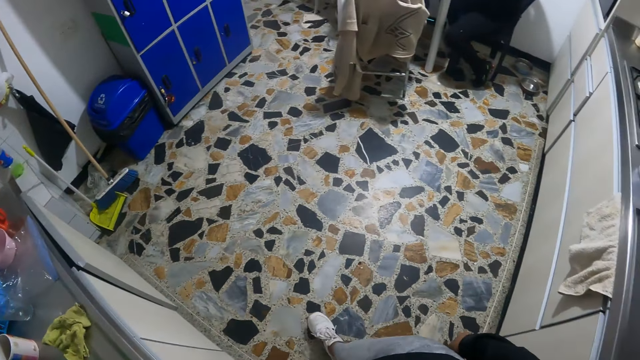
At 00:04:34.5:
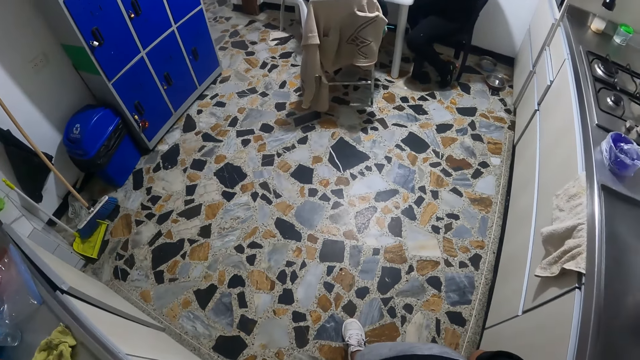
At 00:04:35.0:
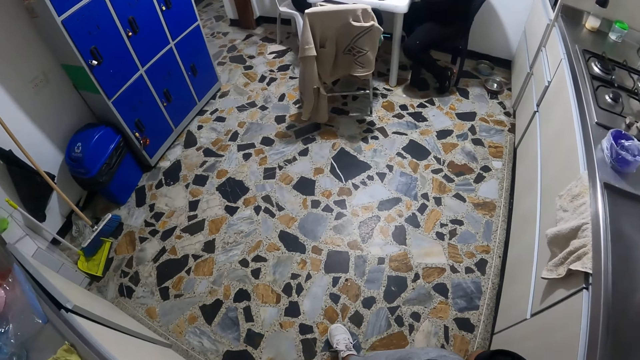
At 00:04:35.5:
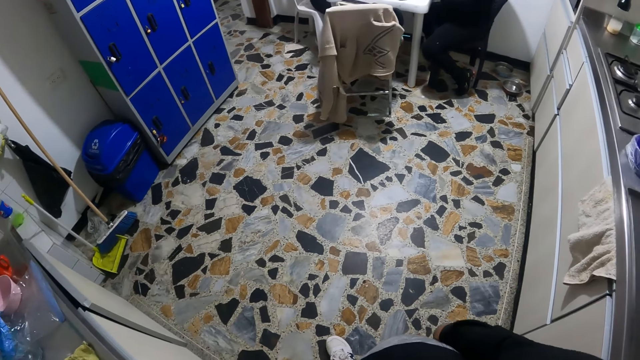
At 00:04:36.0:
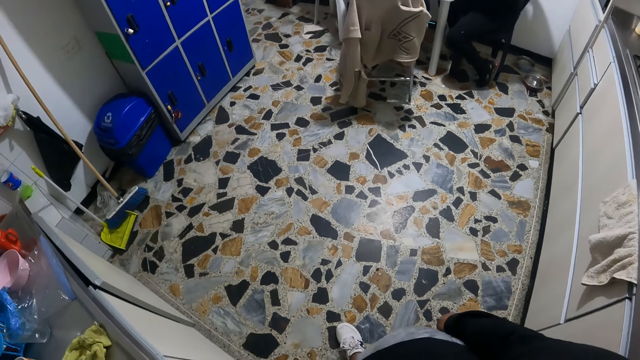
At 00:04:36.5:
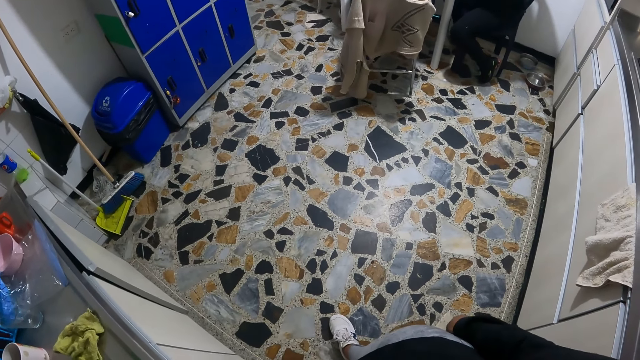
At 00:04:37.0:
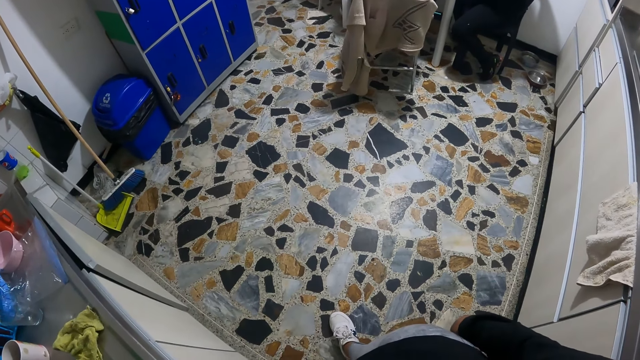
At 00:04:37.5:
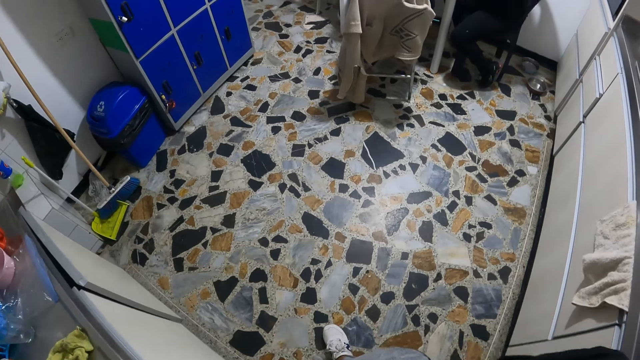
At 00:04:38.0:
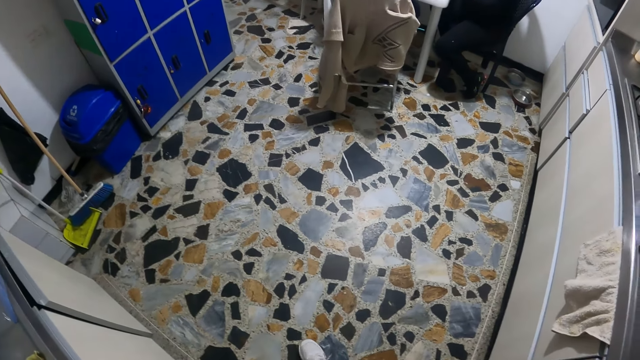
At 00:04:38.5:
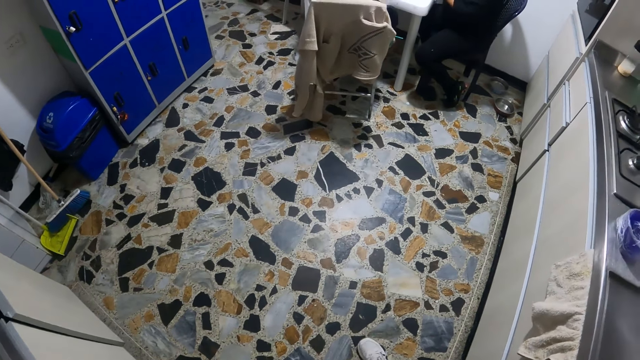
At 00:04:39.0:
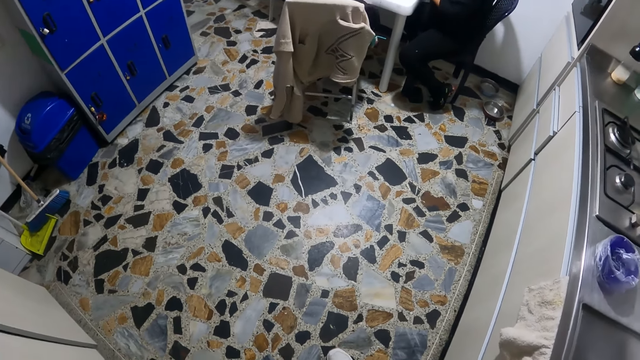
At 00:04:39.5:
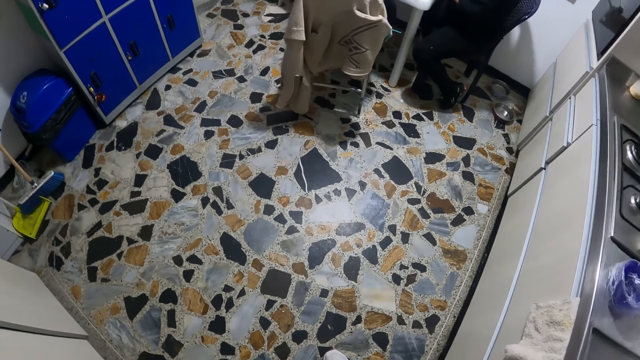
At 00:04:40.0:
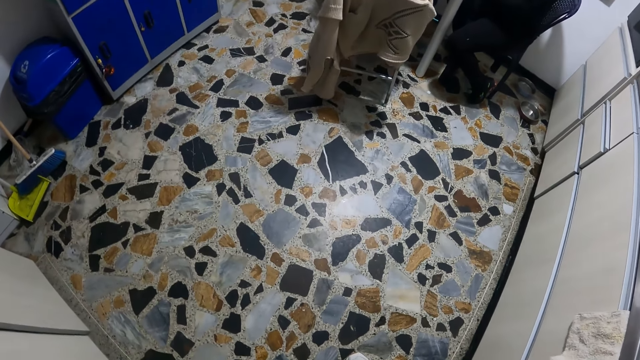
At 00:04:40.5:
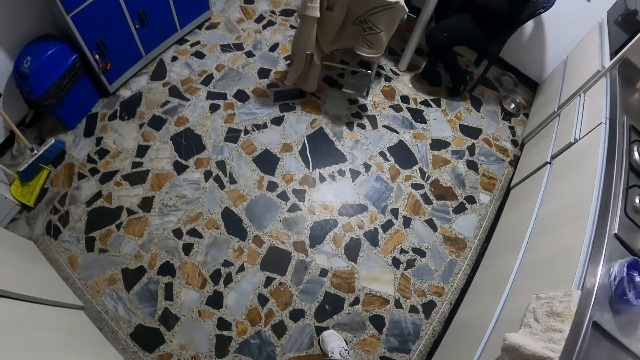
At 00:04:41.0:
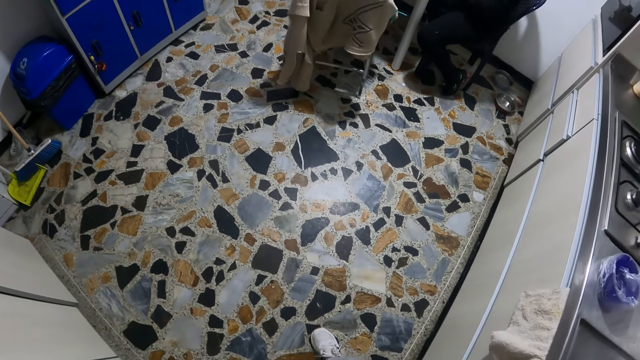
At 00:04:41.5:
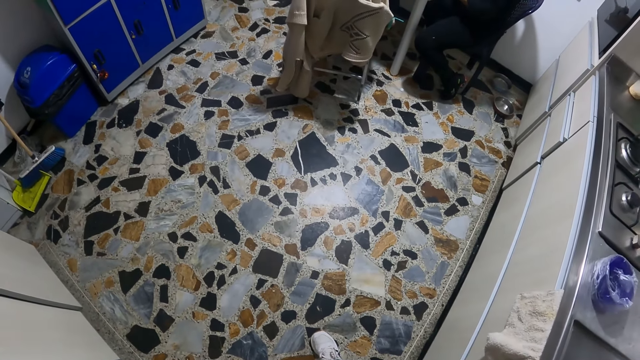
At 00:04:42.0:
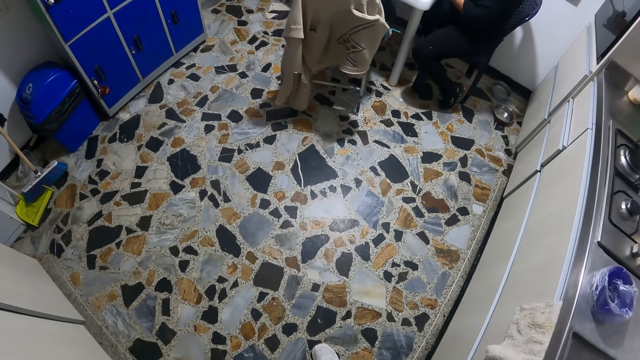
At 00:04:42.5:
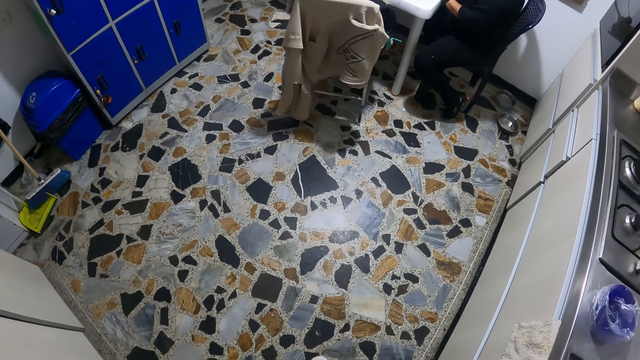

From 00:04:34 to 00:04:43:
The camera wearer turns around. They pause.

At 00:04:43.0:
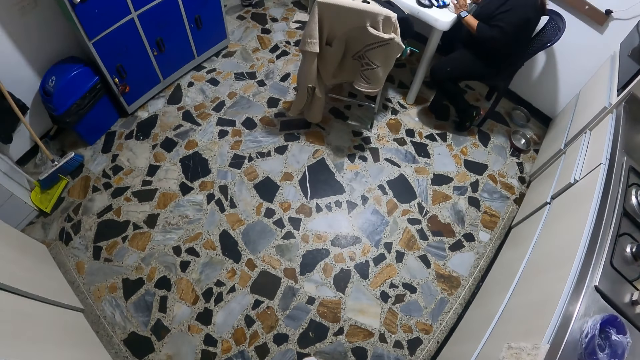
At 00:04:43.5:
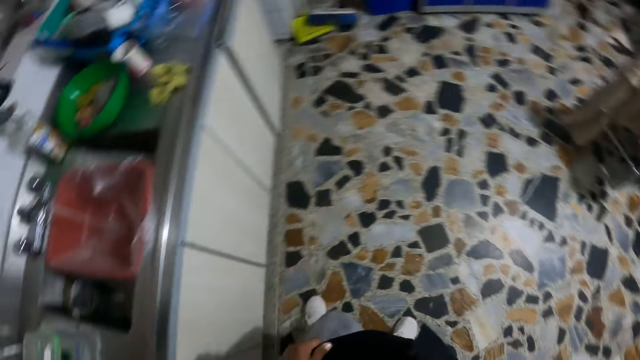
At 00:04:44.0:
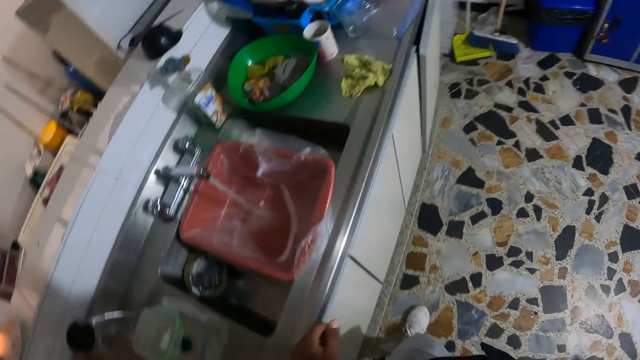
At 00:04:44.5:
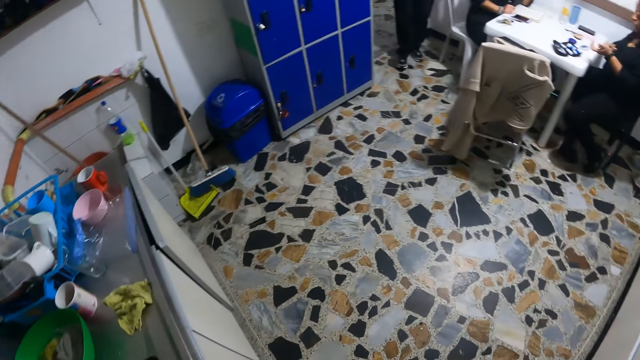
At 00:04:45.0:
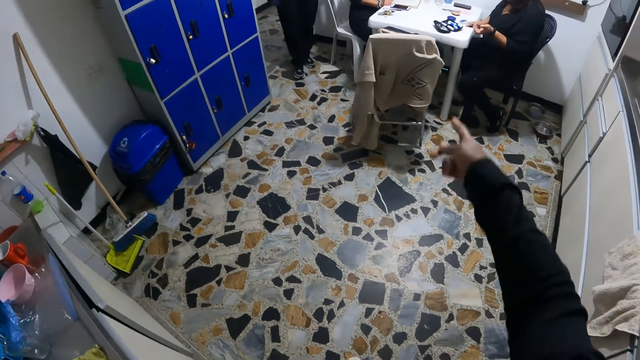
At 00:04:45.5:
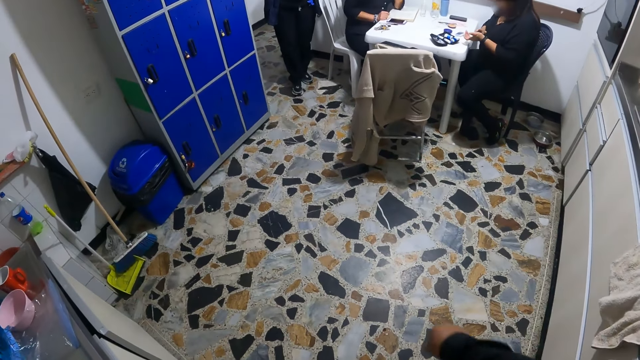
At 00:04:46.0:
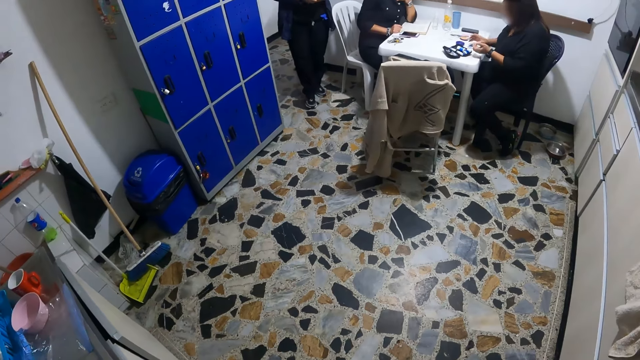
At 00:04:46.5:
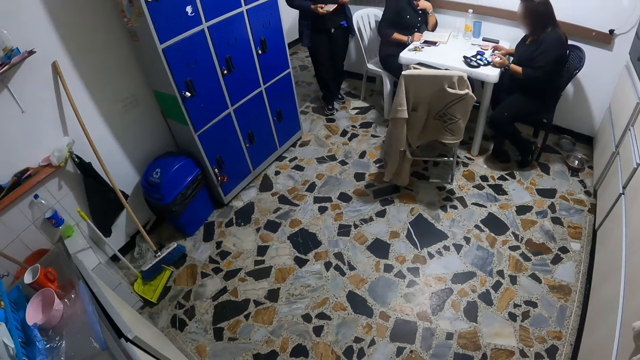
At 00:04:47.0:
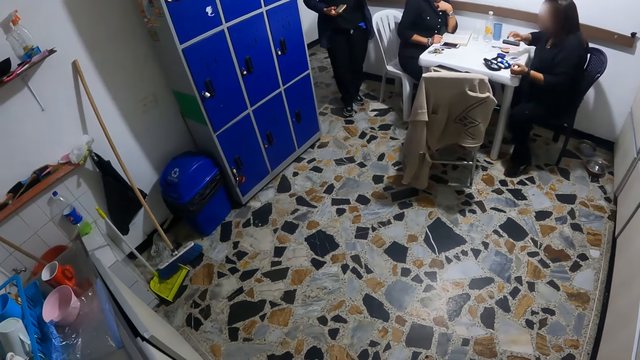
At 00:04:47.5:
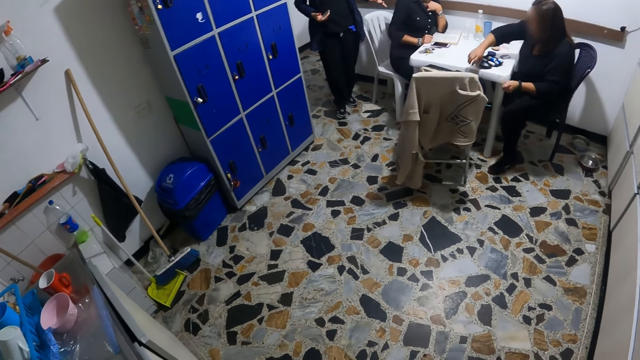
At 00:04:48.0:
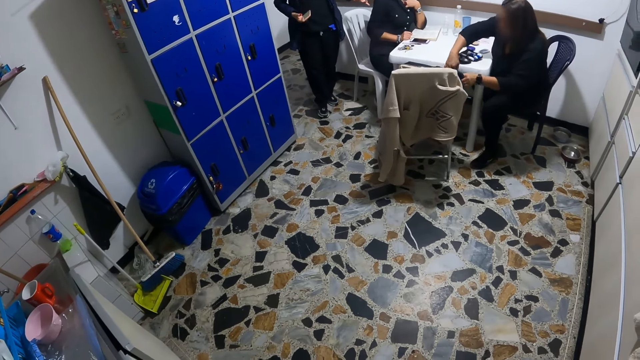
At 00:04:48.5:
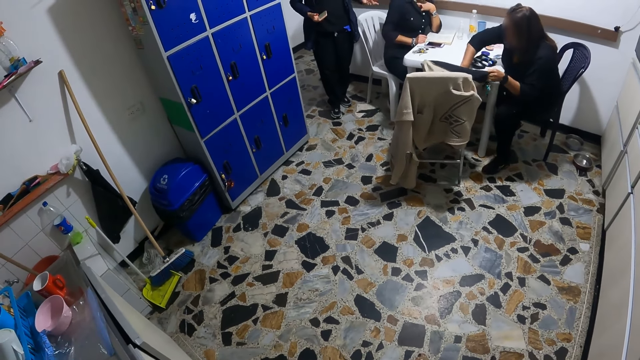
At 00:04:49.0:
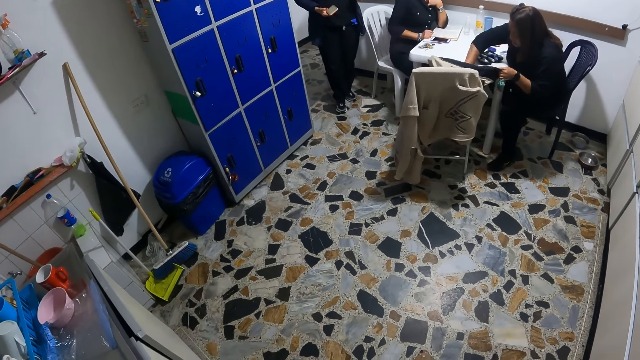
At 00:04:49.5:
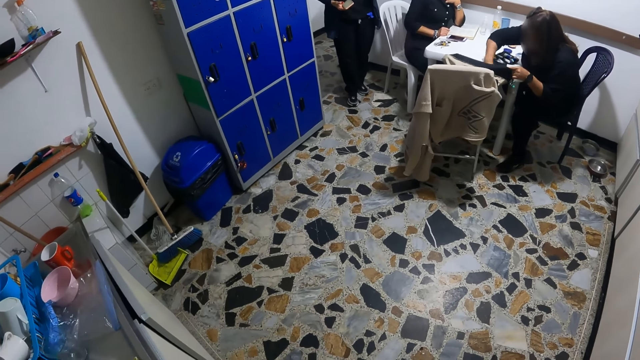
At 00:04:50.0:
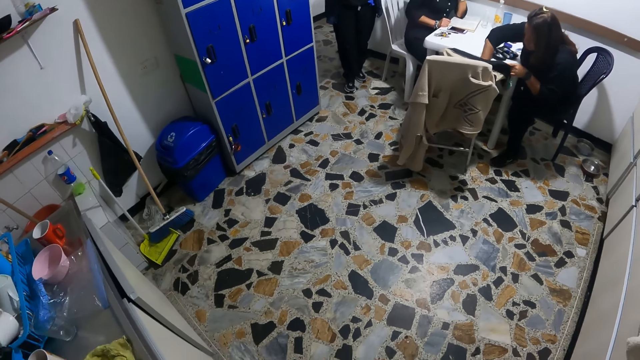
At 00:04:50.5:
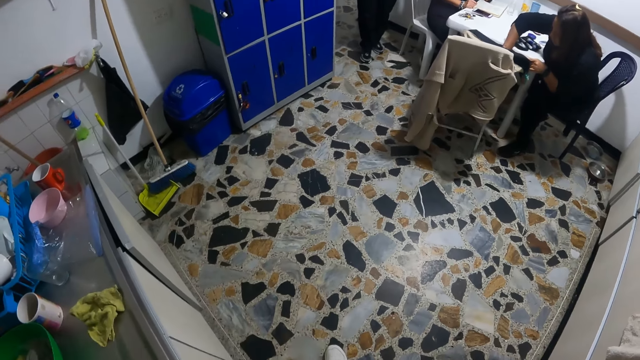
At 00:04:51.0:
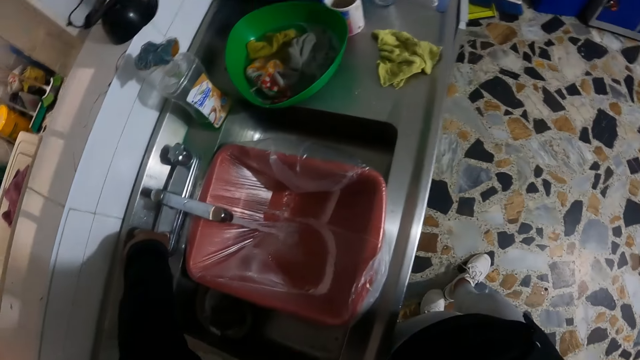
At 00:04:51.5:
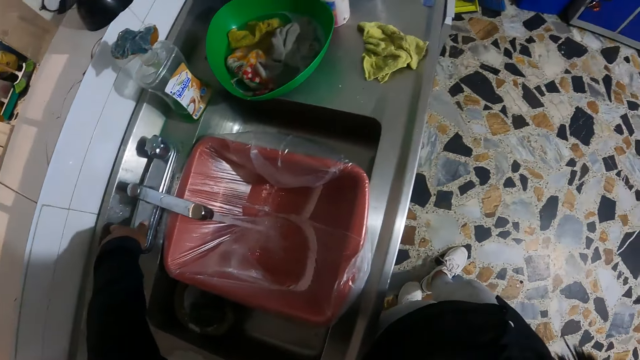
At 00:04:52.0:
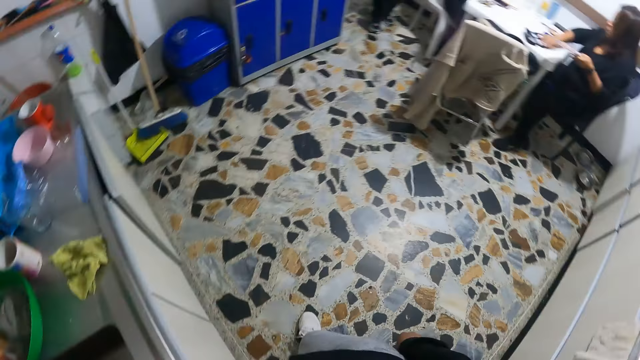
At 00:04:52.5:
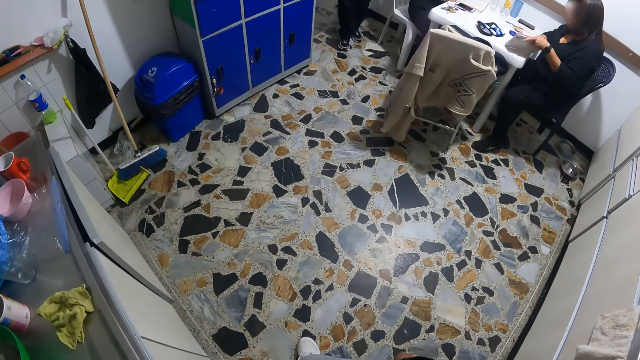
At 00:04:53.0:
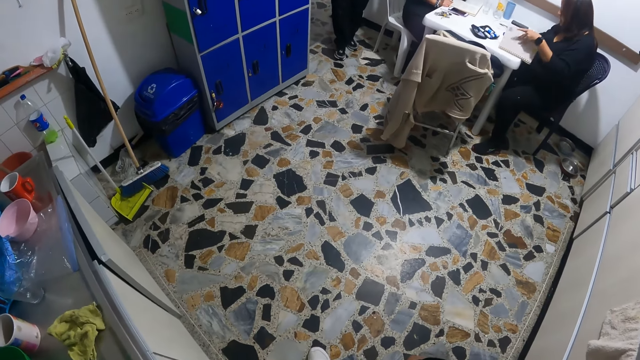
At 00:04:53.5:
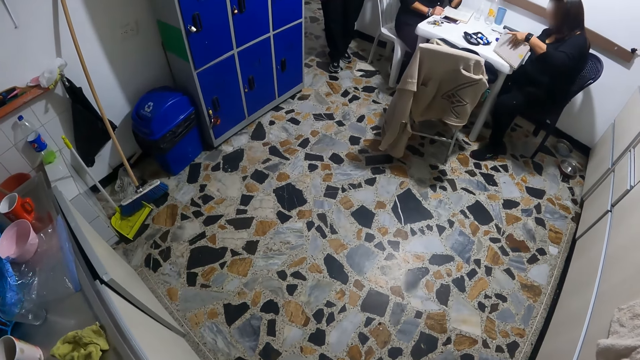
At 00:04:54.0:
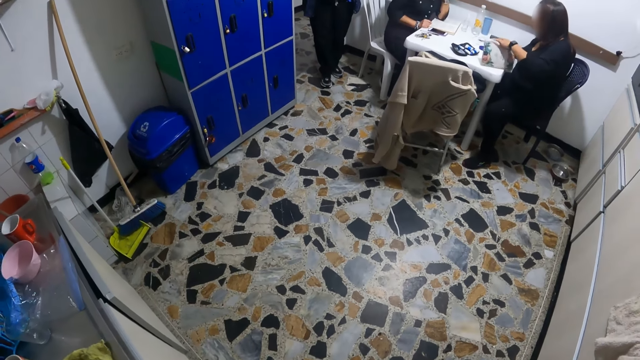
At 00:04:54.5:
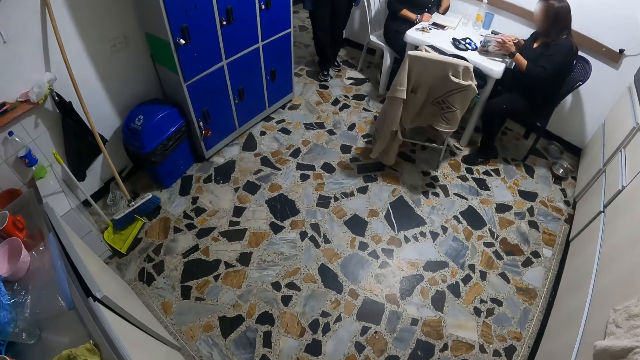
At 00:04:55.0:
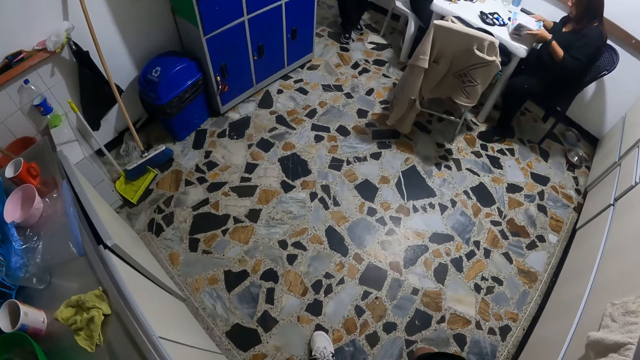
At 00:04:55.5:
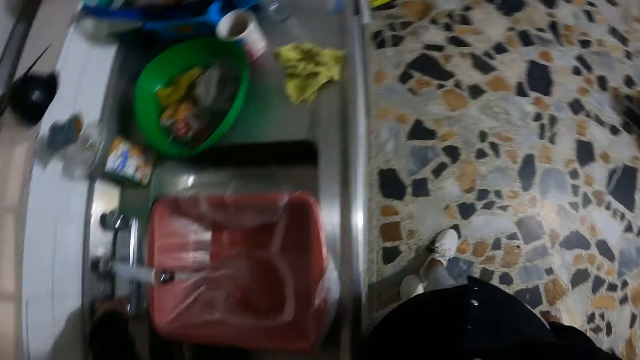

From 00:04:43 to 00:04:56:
The camera wearer turns around. She gestures with her right hand. The woman touches a powder case on a table with her right hand. The woman searches a bag on a chair with both hands, moves the powder case on the table with her right hand, places a book on the table with both hands, repositions the book on the table with both hands, and opens the book with both hands.
